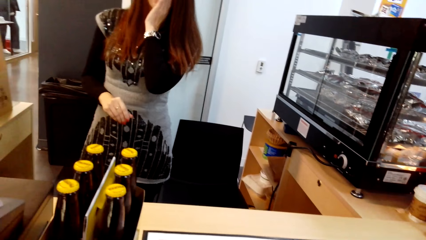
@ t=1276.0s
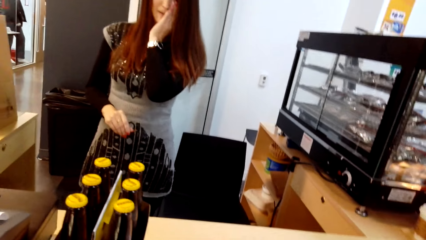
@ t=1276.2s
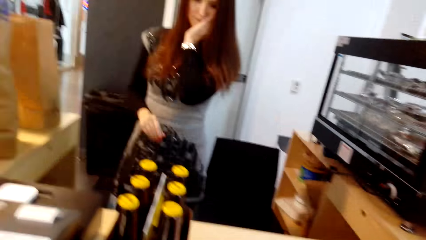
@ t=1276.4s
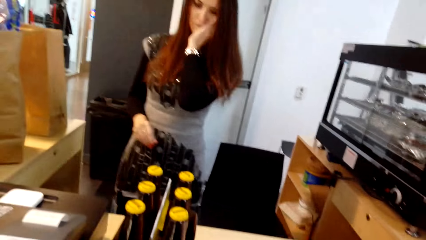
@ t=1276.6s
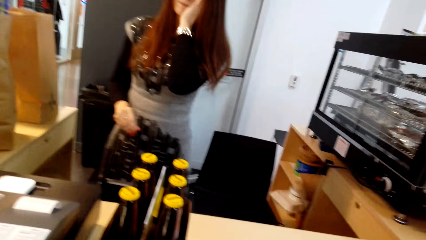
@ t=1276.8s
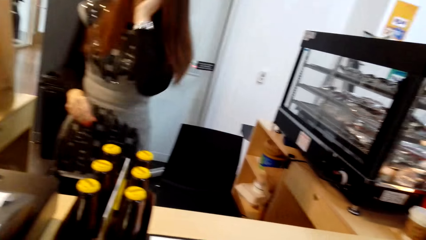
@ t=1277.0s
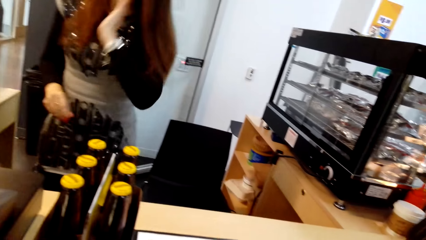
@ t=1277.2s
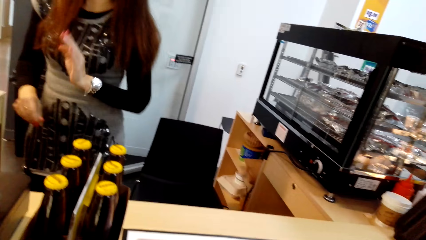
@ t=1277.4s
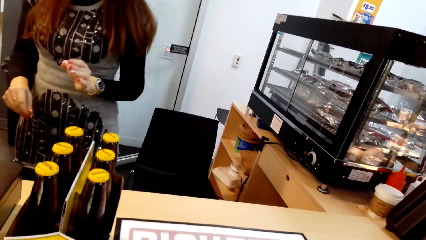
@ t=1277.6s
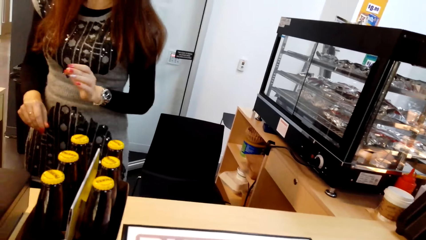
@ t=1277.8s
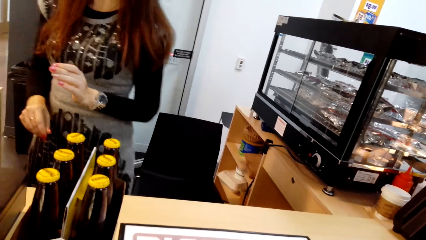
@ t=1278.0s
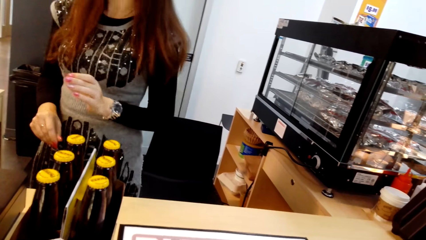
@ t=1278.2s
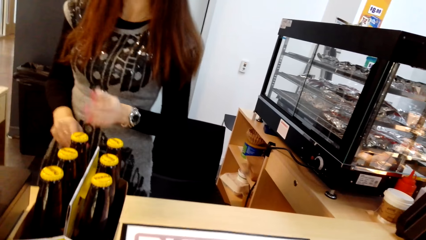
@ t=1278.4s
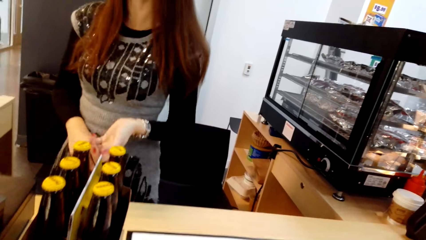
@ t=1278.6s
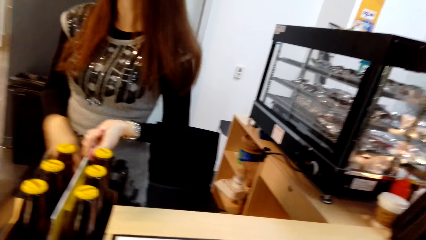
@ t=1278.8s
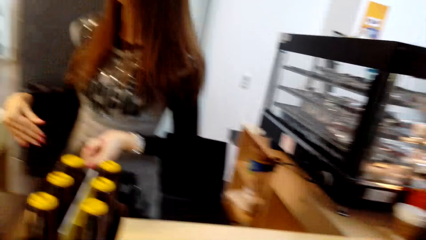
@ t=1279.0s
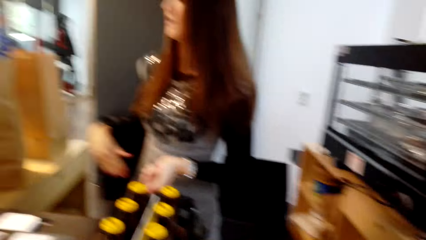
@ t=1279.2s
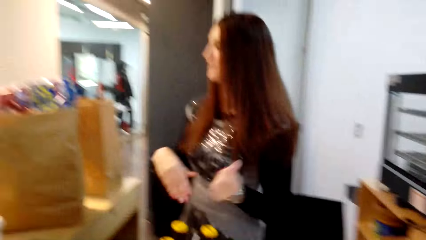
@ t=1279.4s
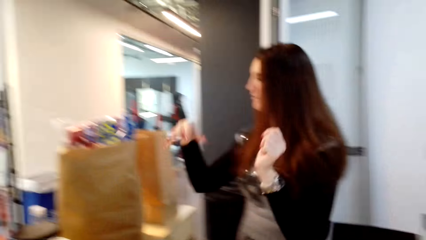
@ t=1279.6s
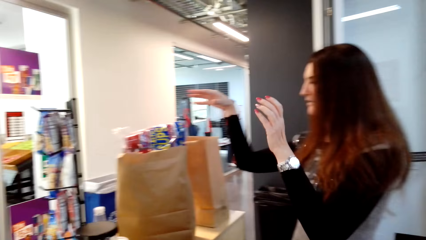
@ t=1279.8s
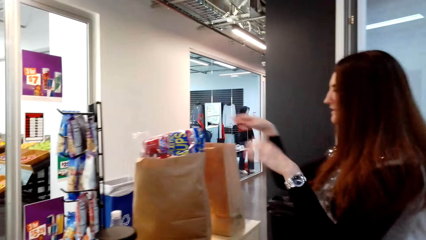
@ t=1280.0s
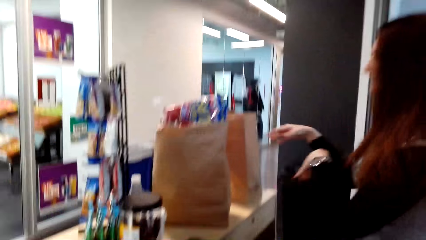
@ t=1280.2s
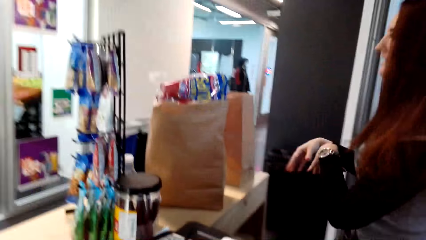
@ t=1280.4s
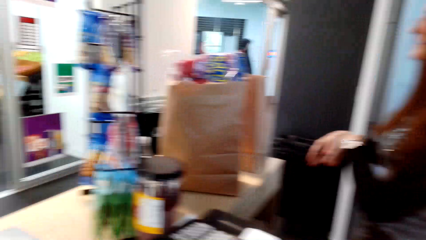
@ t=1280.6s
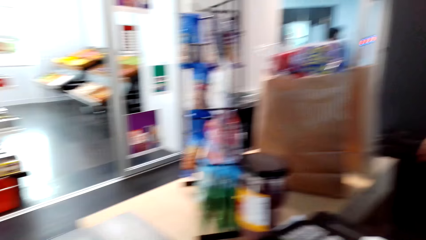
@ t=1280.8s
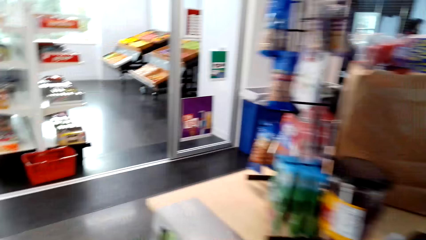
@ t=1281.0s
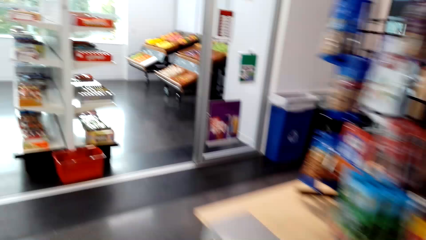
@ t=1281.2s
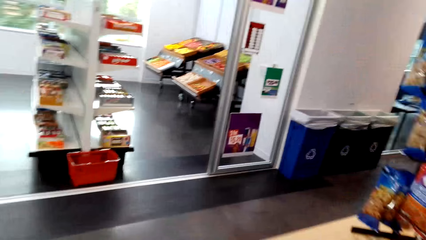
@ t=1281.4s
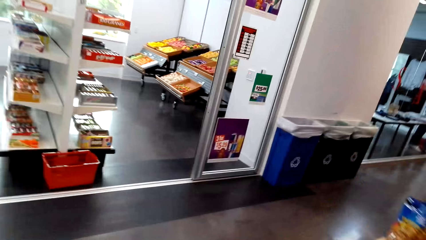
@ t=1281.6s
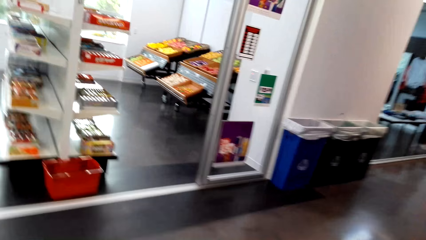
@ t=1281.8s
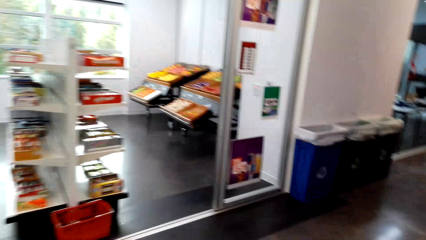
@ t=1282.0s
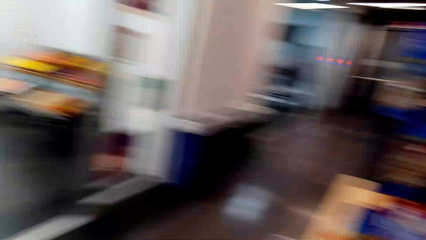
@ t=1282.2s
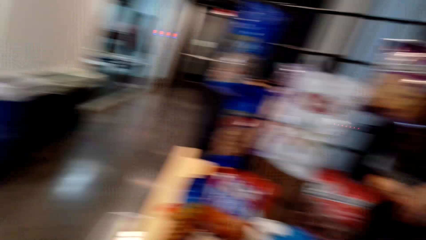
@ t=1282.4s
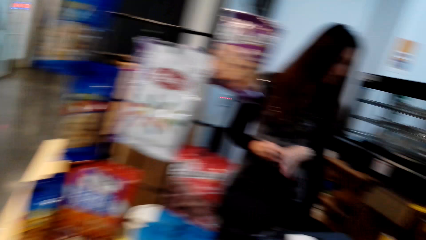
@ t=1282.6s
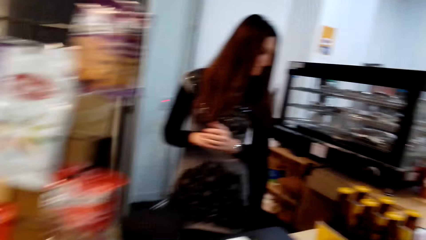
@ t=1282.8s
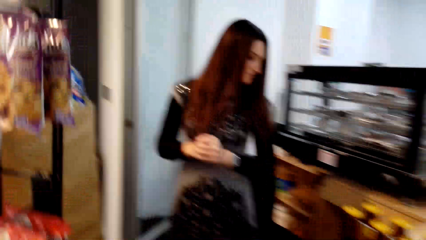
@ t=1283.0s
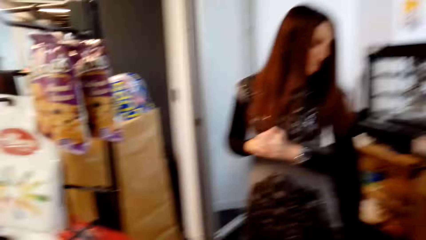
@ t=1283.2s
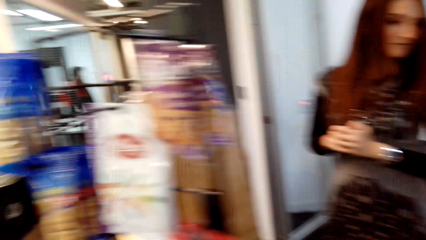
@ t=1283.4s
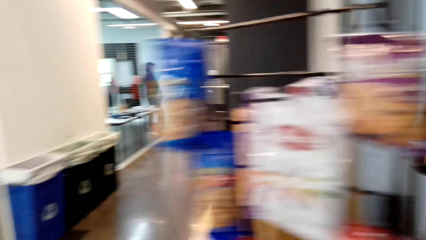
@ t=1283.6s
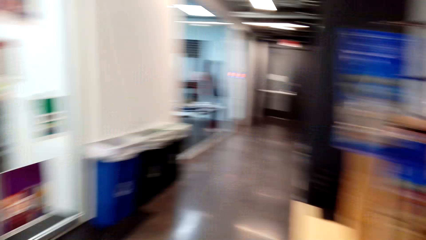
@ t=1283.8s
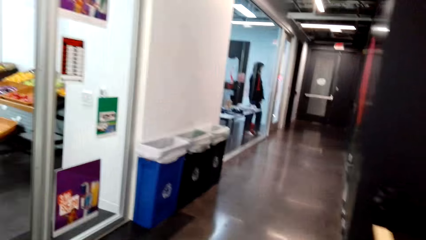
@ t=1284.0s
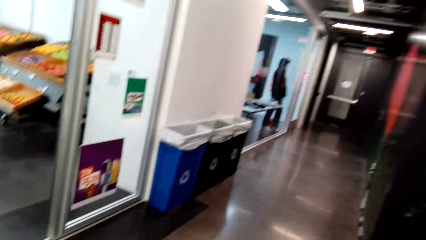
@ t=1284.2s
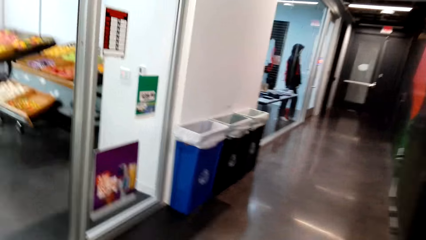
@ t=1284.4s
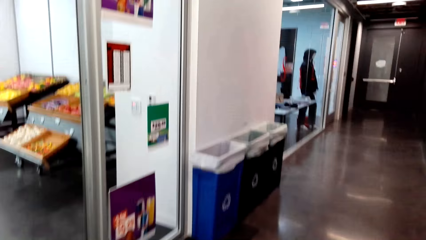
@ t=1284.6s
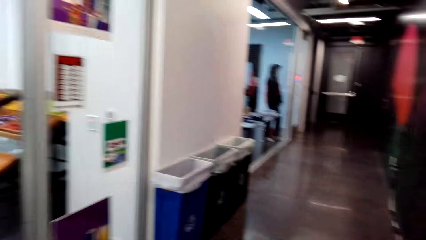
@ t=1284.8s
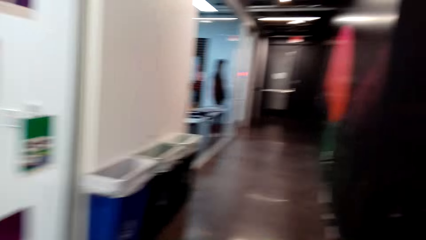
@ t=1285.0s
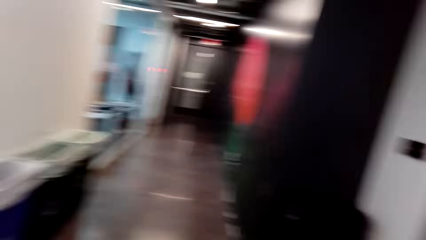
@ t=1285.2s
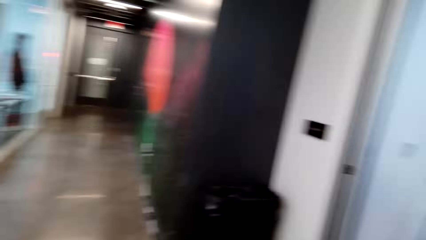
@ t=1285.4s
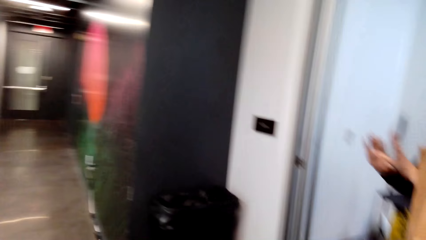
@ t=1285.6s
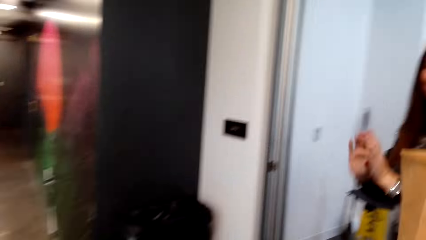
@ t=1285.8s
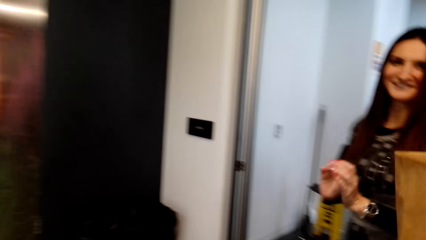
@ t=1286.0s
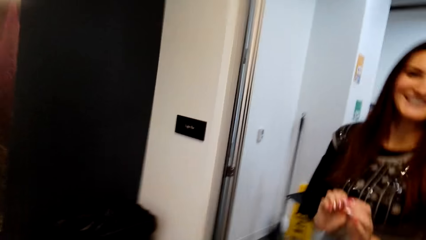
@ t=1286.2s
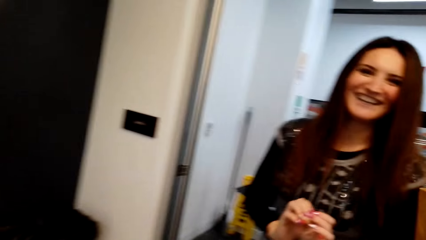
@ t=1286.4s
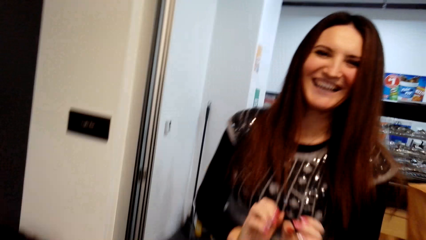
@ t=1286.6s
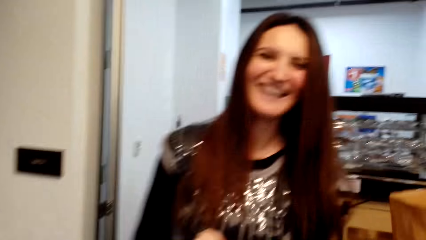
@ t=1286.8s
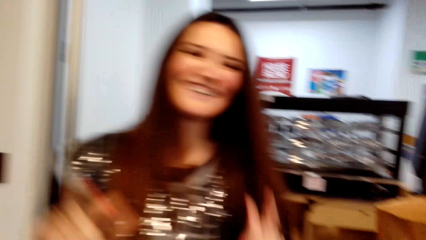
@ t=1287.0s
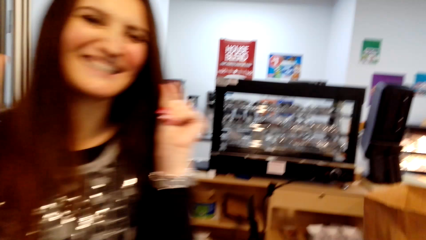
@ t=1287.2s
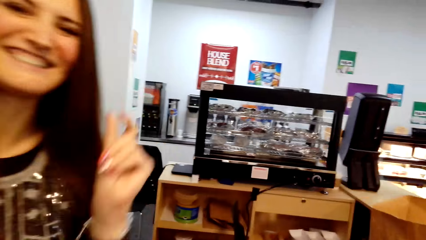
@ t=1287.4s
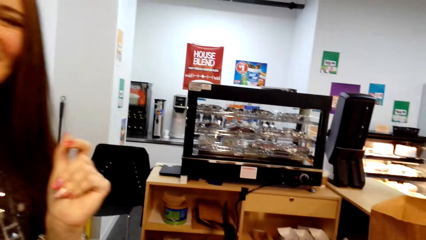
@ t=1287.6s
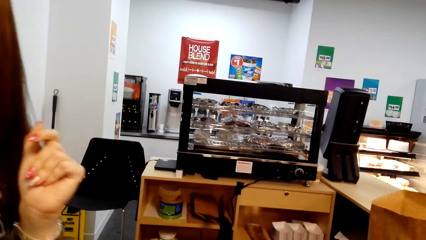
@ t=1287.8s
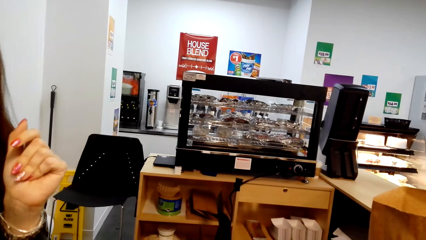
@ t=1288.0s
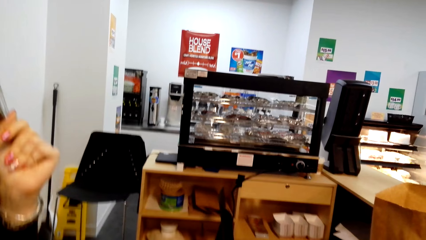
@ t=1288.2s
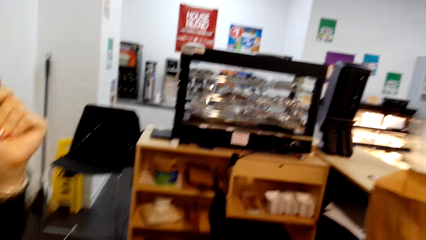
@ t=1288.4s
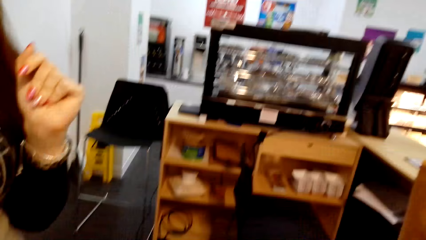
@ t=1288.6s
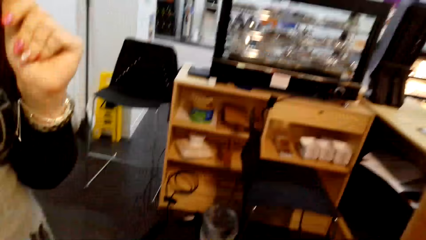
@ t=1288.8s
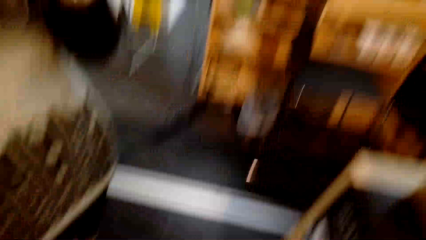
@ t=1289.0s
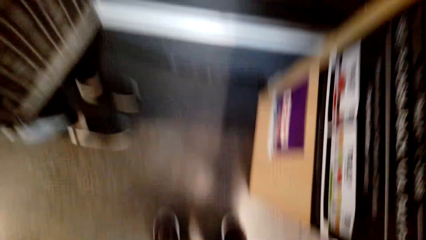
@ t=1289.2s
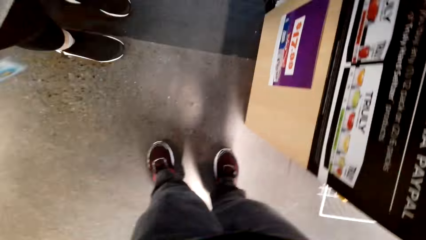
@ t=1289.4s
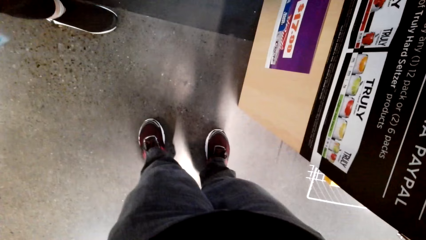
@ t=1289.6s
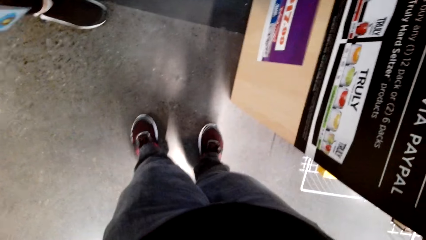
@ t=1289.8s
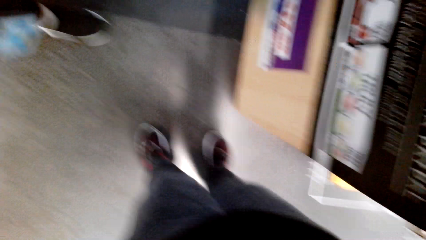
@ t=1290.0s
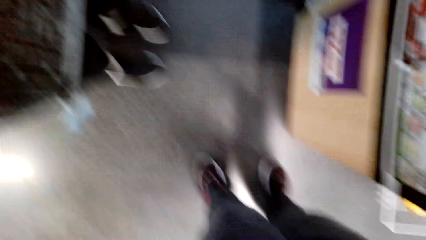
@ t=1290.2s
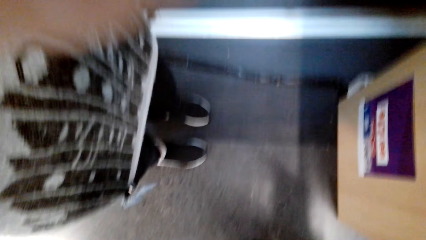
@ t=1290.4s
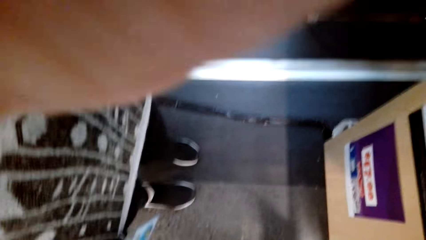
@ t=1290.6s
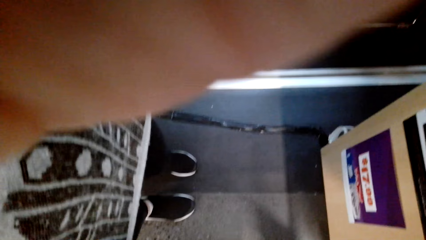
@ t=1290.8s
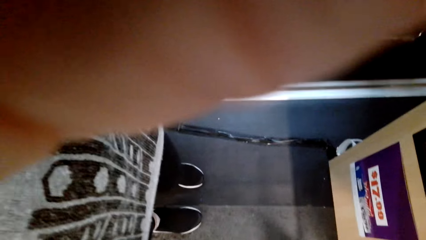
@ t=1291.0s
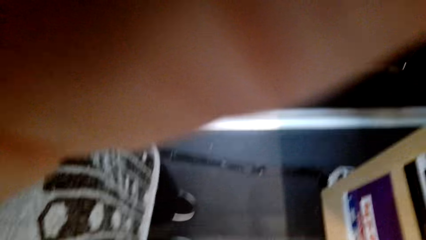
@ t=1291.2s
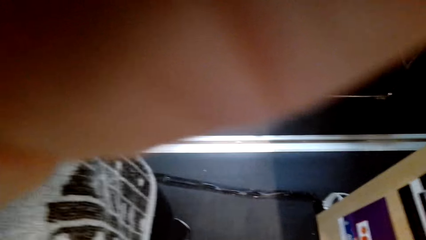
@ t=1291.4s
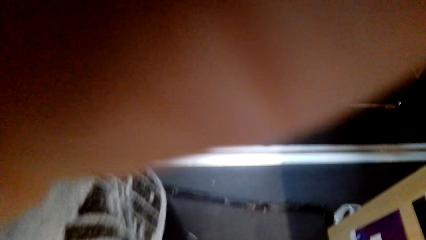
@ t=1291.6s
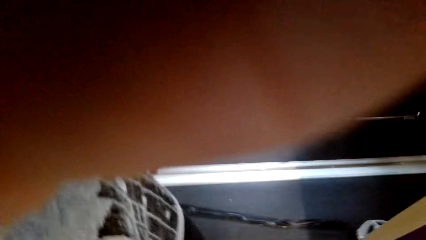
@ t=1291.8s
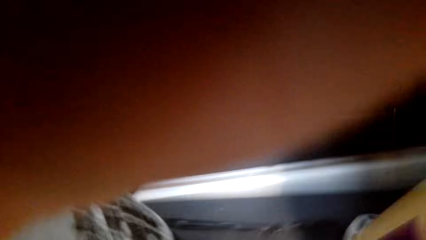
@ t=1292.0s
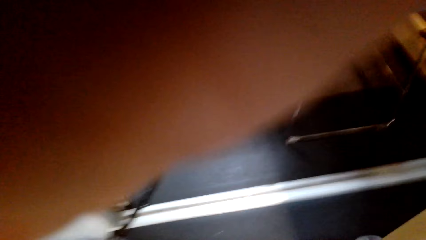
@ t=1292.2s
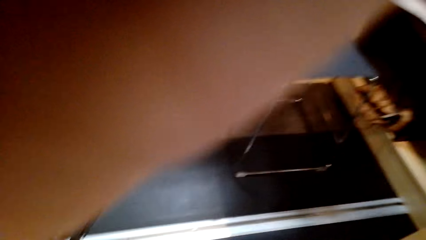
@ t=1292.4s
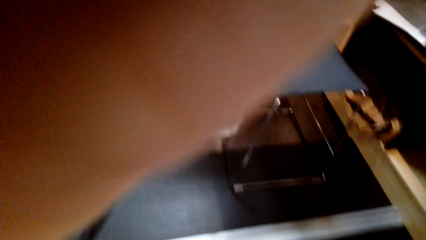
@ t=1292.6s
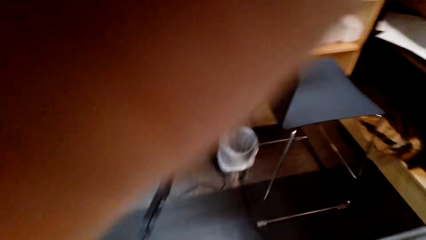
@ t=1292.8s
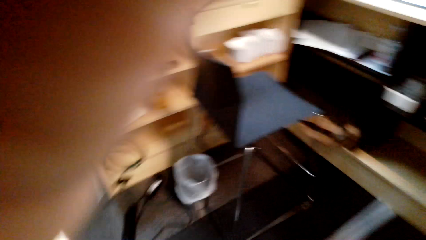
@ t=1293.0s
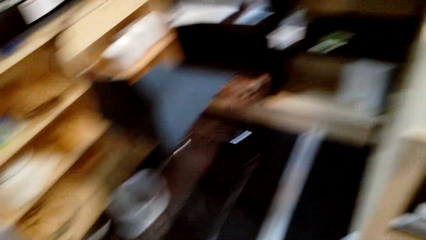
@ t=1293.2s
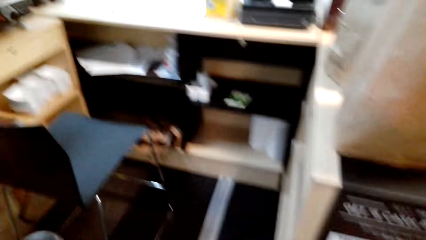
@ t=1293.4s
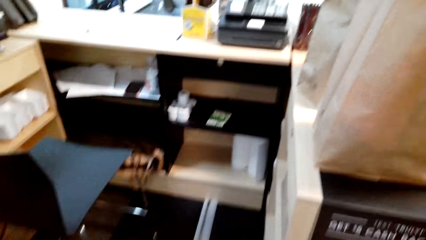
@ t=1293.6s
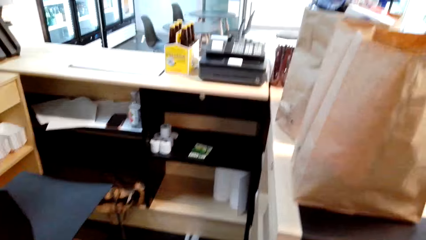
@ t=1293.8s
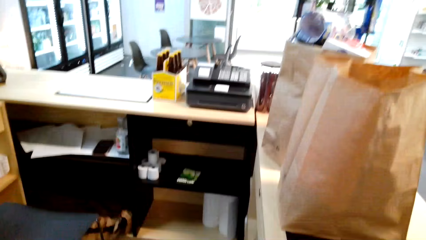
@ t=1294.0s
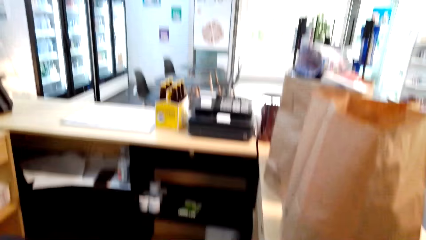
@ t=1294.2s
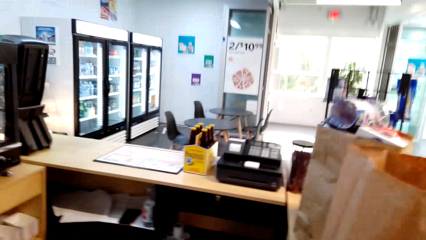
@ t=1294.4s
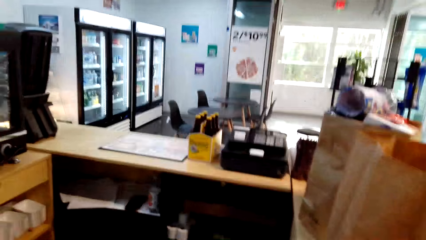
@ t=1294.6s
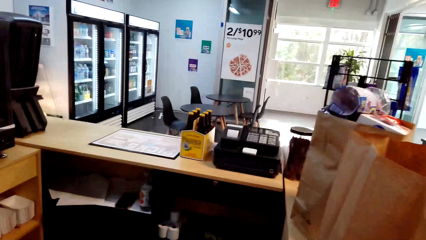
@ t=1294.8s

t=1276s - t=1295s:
The lady rubs the face and moves both hands. The camera wearer walks left. The lady converses with the camera wearer. The camera wearer turns right and walks straight. The lady converses with the camera wearer. The camera wearer turns right. The lady converses with the camera wearer. The camera wearer removes the camera and adjusts the camera.
